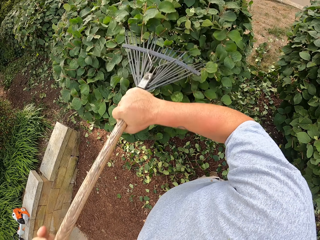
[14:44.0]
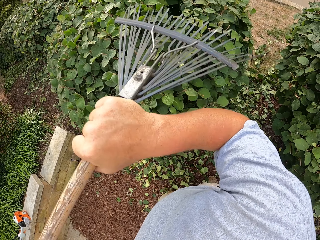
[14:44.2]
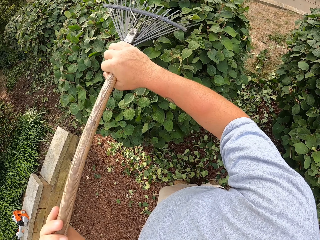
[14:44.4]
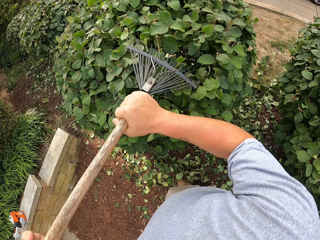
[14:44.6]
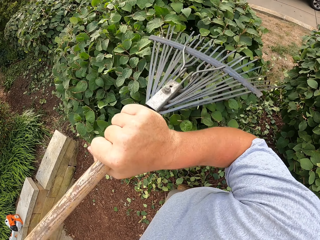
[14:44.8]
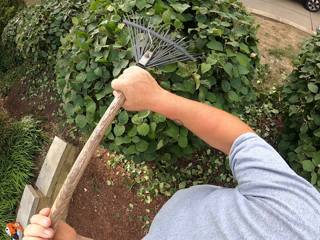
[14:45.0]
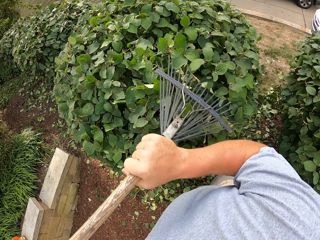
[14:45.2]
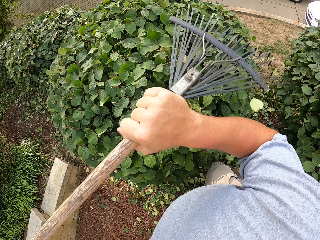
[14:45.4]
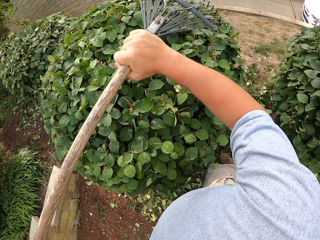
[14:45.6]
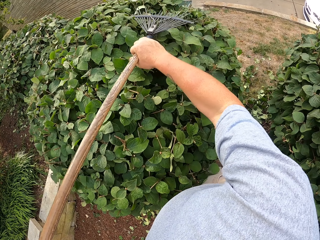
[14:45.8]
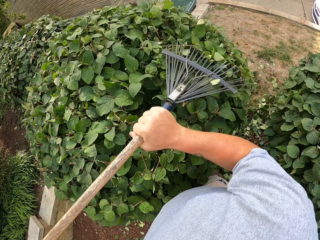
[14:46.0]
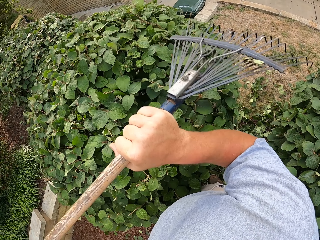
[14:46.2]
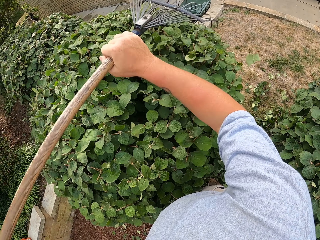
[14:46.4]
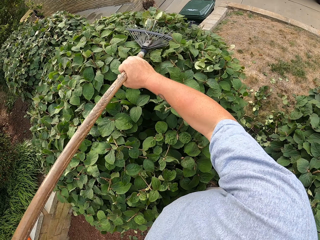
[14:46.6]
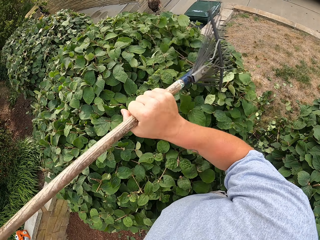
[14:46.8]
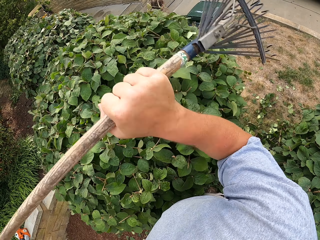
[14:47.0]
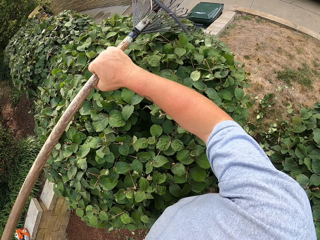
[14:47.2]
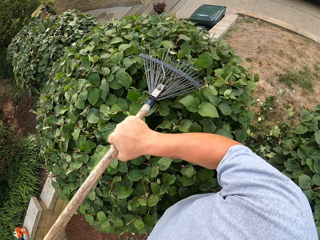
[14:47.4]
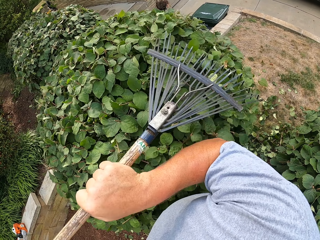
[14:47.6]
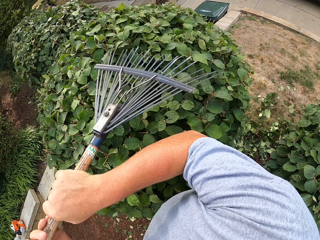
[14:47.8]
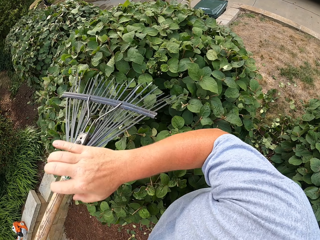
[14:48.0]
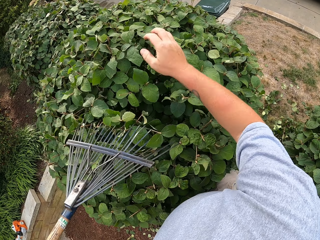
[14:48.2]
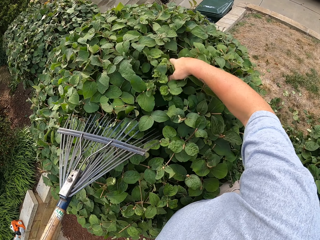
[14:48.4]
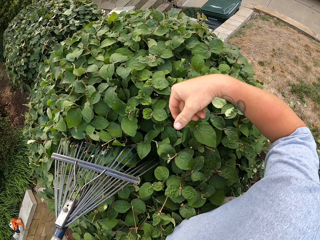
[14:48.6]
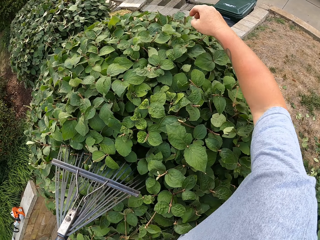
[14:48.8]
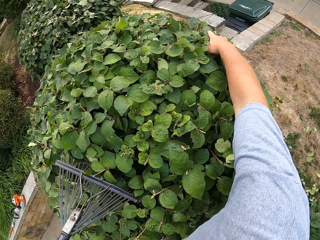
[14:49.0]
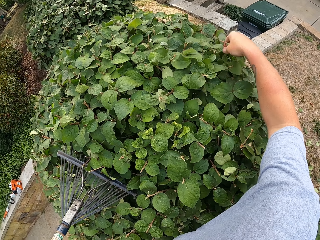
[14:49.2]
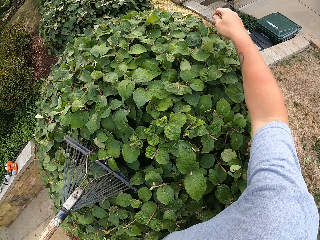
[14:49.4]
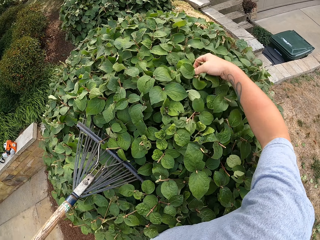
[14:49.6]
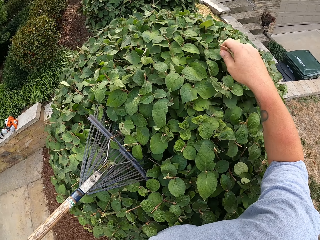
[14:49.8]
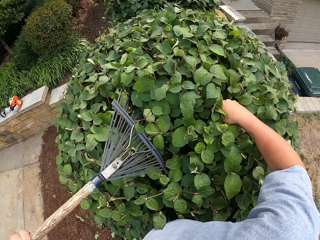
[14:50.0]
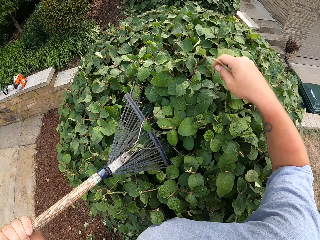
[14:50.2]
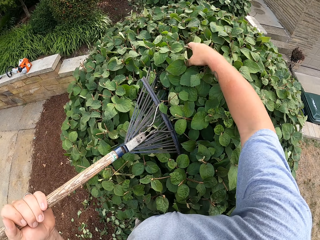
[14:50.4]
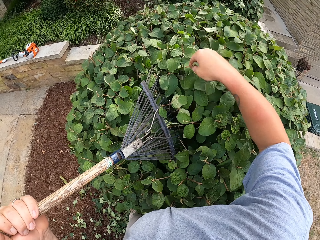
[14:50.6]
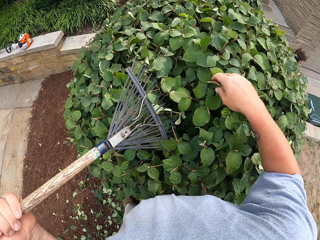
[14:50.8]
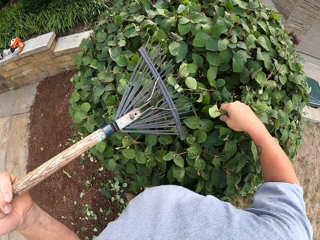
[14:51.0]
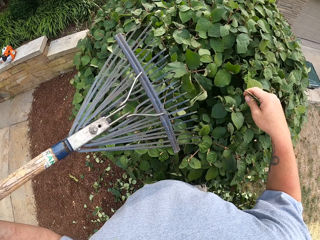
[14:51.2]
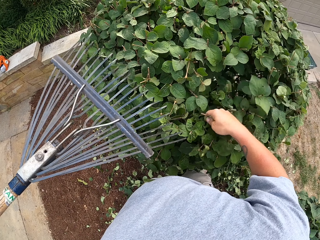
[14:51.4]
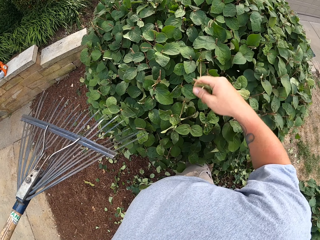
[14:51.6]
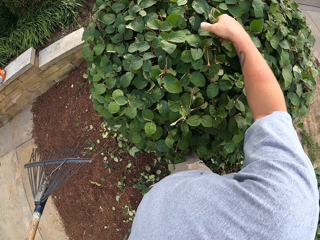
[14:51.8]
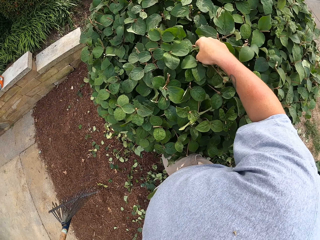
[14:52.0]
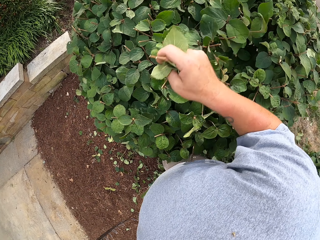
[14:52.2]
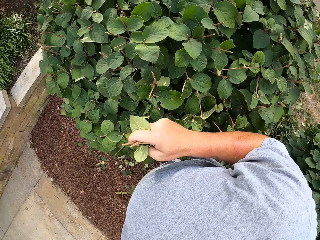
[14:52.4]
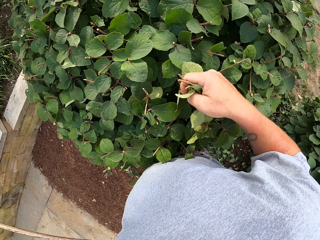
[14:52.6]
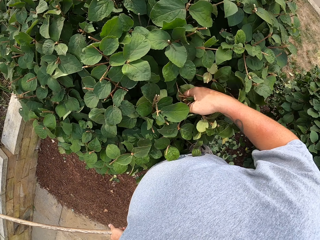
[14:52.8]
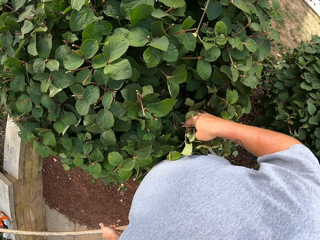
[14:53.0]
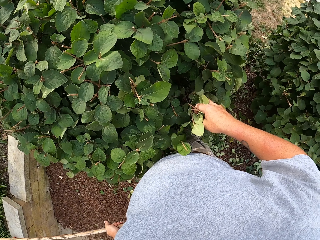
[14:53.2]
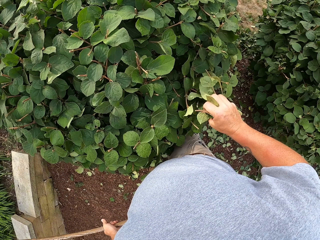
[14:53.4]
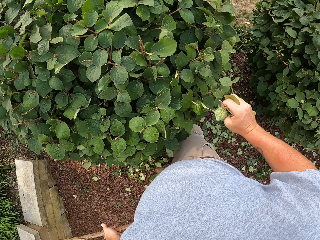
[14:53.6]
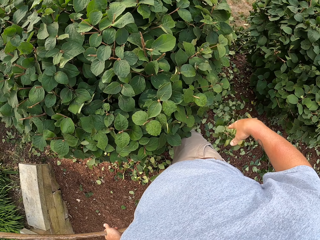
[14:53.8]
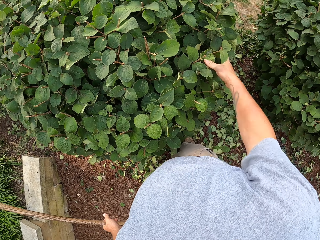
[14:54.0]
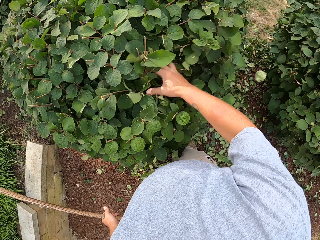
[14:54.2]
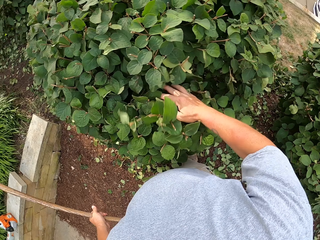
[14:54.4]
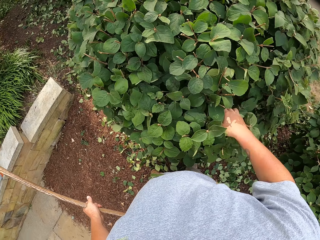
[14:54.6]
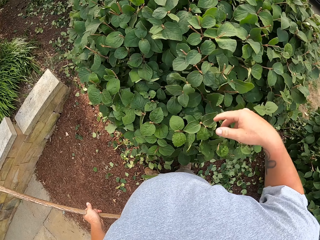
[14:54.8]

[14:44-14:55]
The camera wearer shakes the plant with their hands. They touch the leaves.

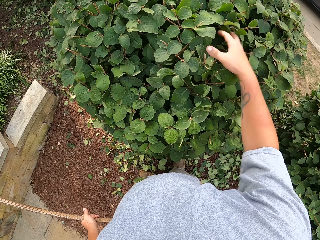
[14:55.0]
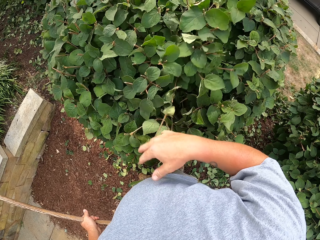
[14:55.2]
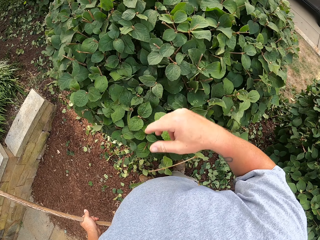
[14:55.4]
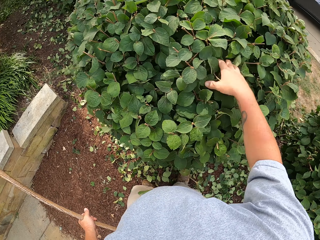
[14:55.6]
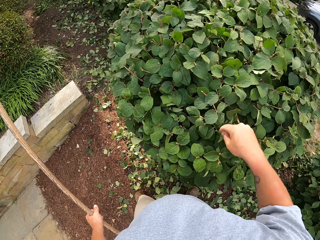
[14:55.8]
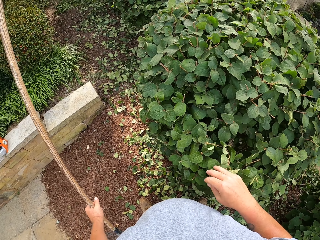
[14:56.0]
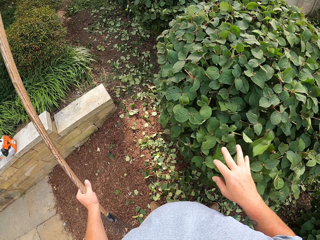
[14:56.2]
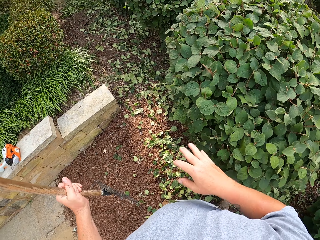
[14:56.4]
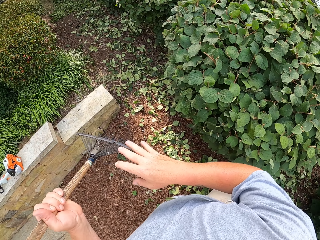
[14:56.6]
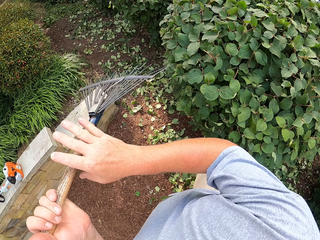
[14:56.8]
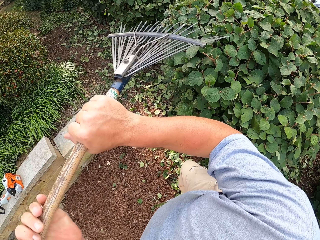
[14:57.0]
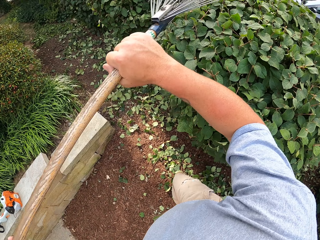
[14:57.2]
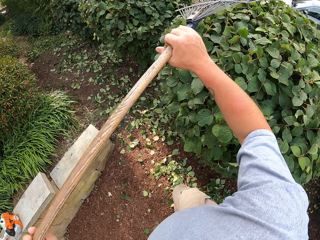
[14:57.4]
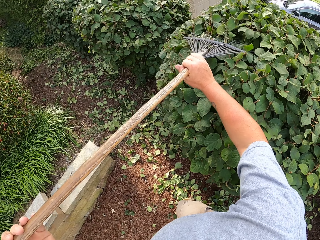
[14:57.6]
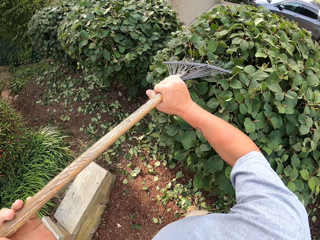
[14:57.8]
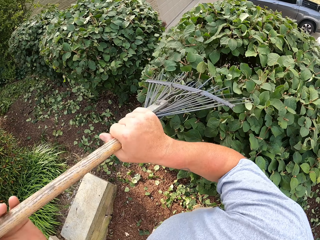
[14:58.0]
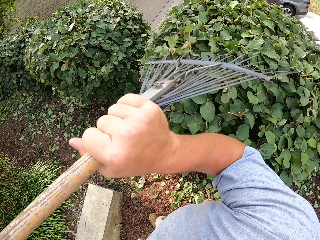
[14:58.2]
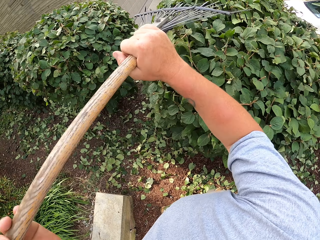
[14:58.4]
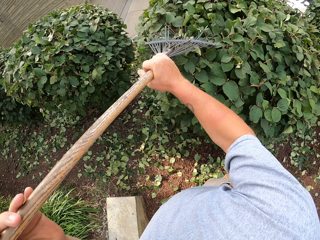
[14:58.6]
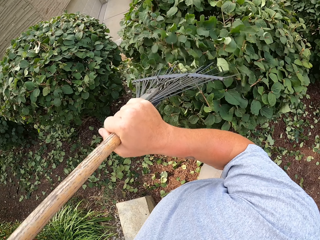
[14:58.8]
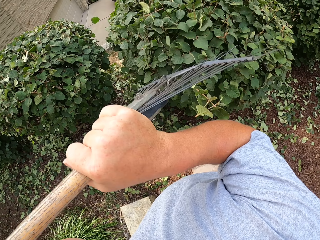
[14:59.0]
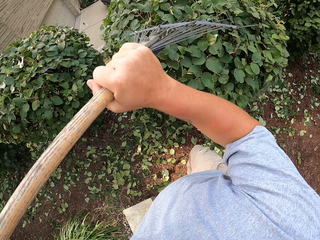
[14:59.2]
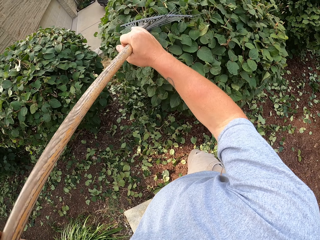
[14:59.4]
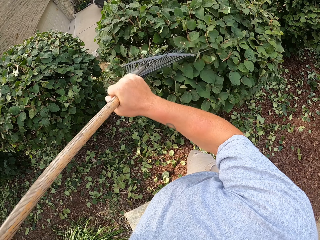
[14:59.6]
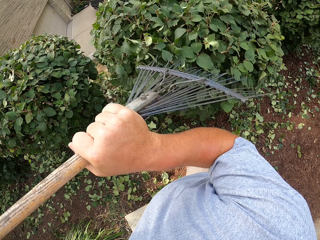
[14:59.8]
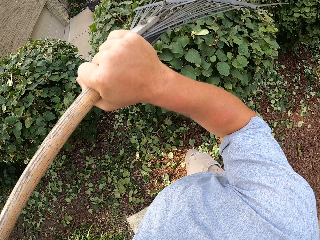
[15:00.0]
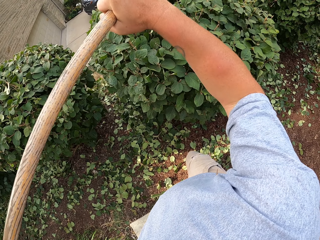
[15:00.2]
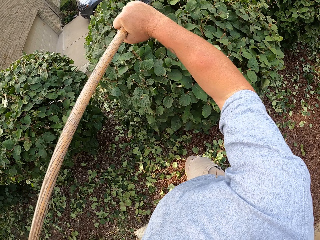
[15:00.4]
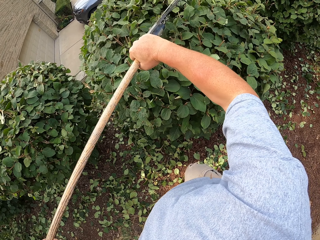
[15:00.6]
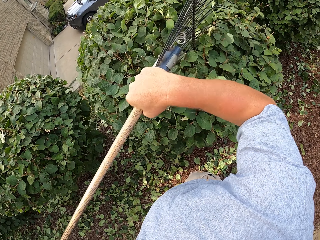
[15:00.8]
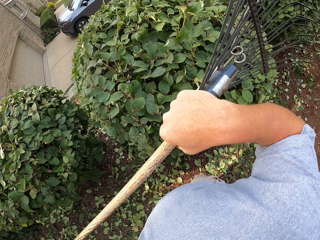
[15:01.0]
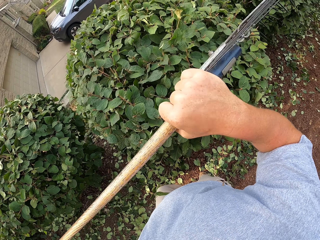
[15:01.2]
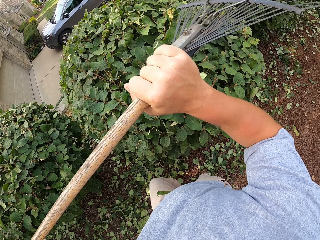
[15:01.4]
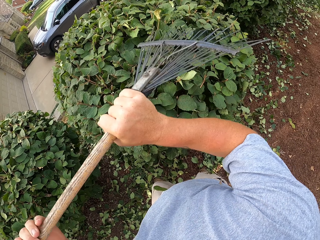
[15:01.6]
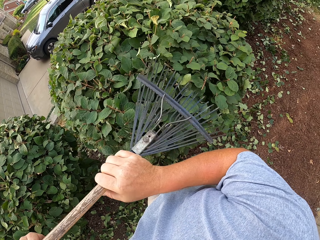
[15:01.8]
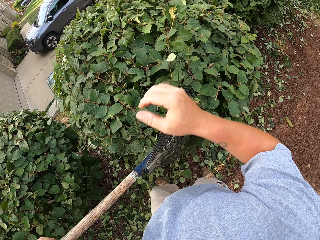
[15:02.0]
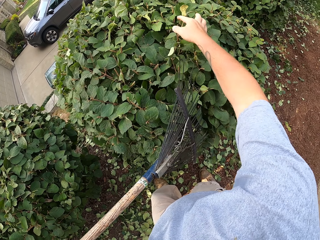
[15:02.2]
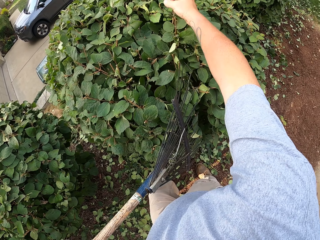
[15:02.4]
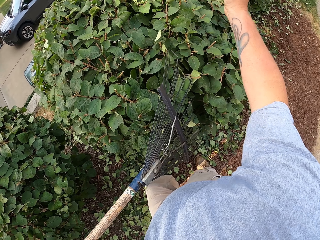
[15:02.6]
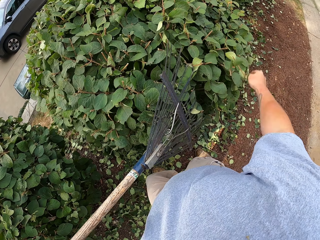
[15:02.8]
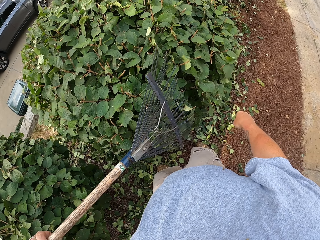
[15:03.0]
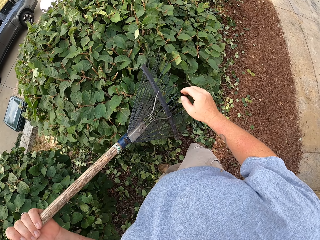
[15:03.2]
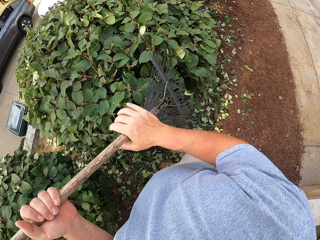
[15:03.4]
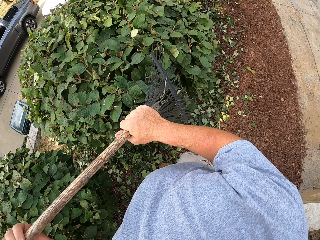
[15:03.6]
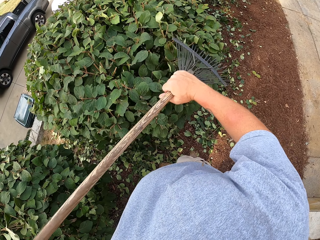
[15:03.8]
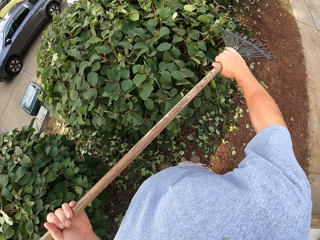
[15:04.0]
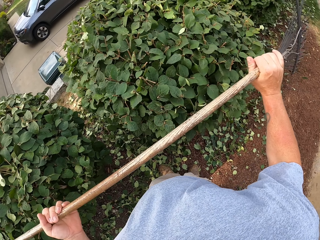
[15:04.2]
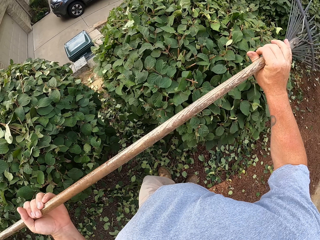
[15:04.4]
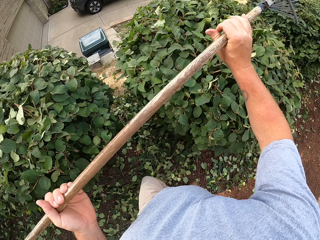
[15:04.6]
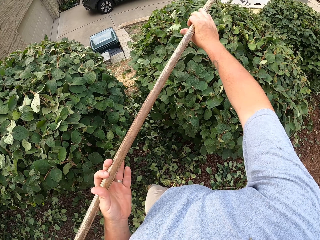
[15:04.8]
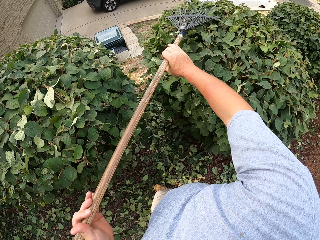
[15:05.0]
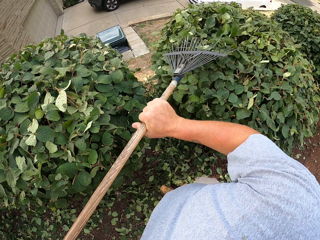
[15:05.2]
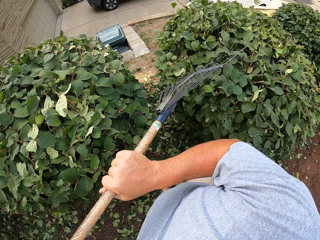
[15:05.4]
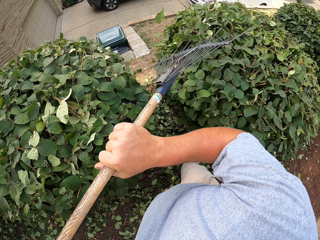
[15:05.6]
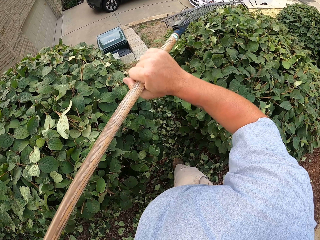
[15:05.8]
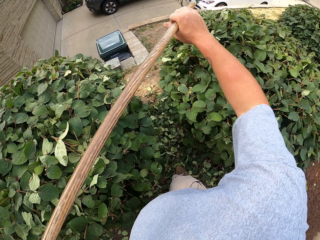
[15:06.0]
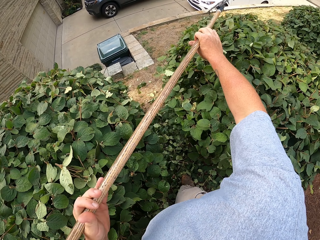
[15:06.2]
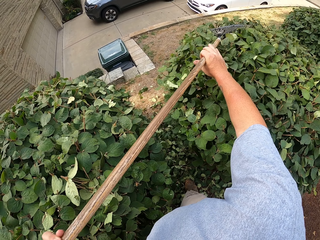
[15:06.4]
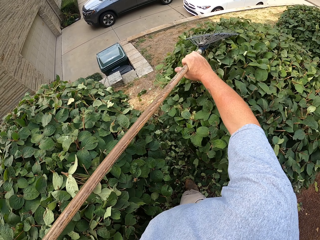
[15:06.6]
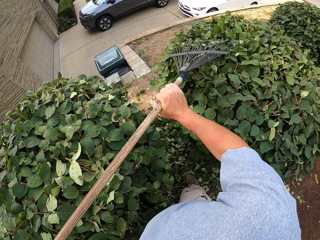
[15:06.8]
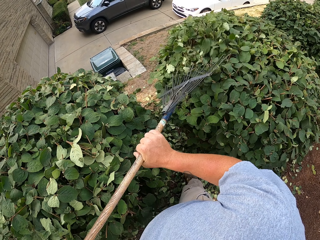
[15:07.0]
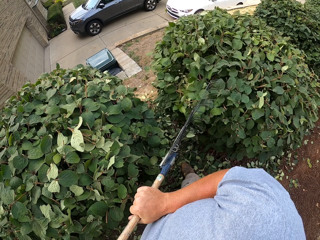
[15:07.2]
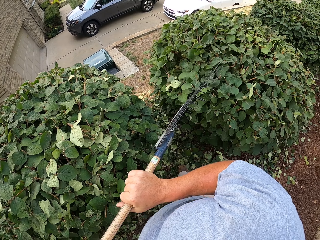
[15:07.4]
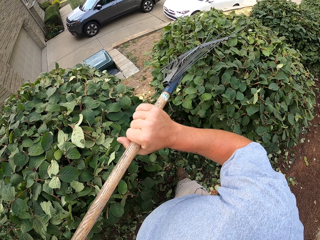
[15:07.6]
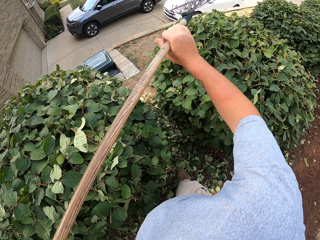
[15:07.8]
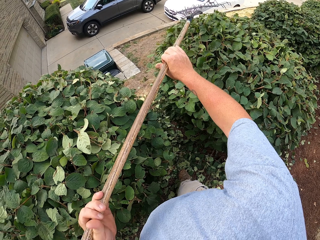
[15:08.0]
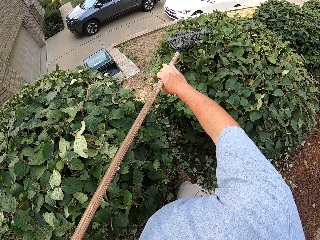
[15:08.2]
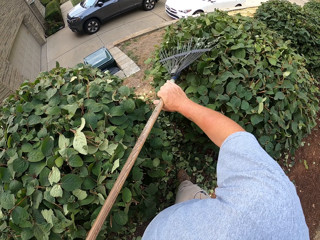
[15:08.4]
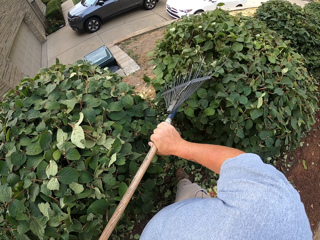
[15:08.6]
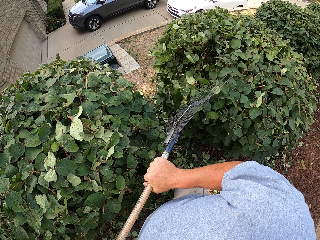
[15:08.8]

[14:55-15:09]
The camera wearer touches the rake. They use the rake on the plants. They remove the leaves with the rake. They remove a leaf with their hand. They touch the leaves. They use the rake on the plants. They remove the leaves with the rake.
